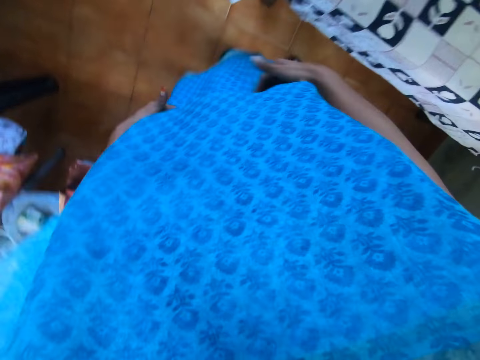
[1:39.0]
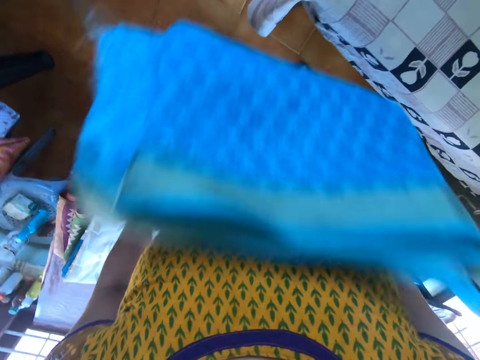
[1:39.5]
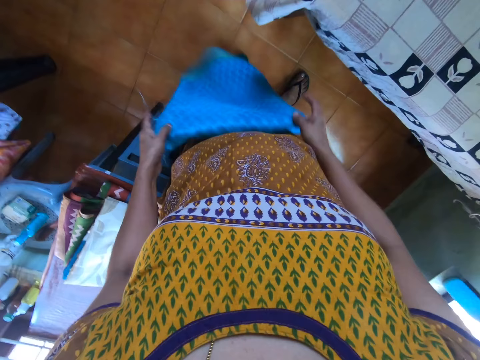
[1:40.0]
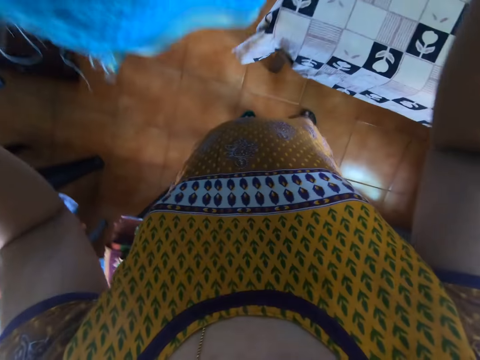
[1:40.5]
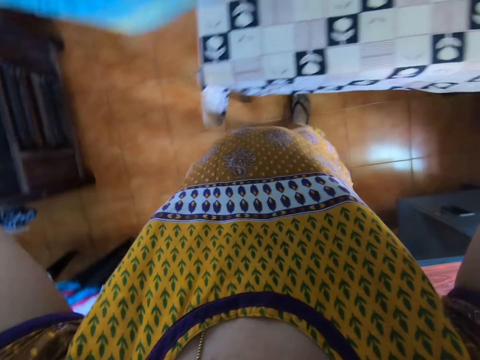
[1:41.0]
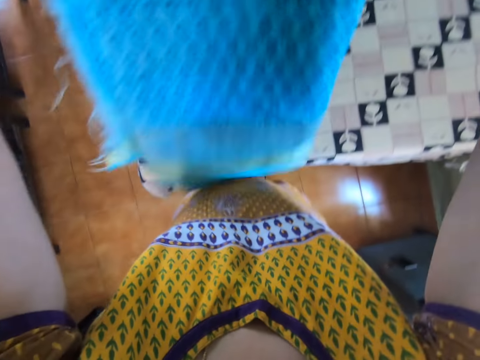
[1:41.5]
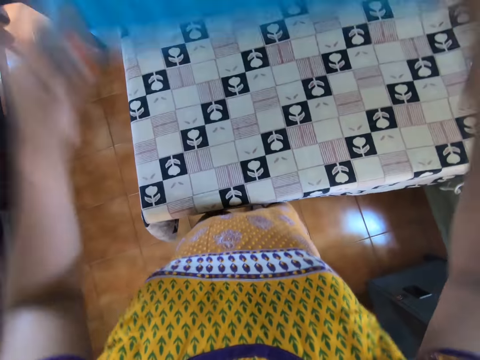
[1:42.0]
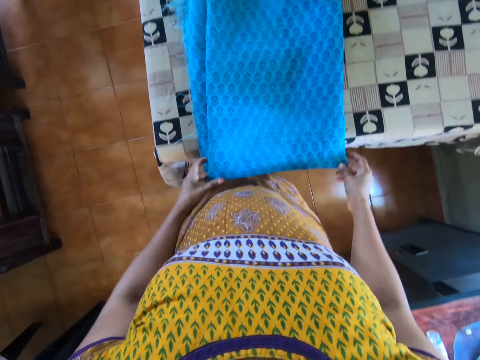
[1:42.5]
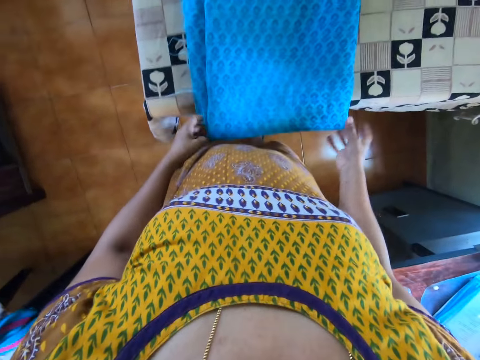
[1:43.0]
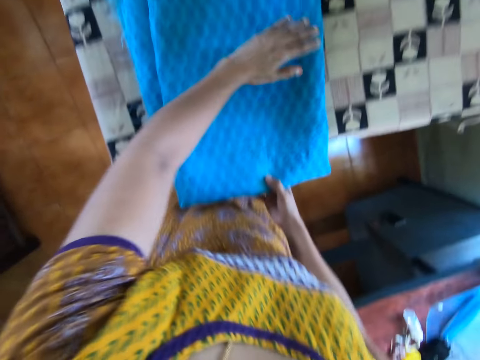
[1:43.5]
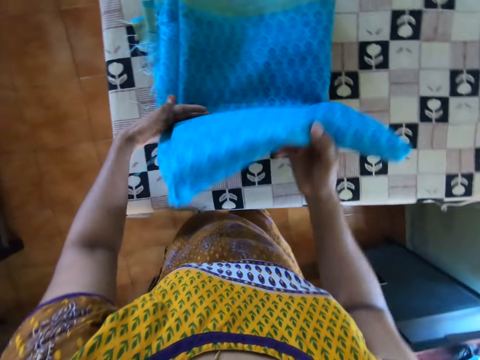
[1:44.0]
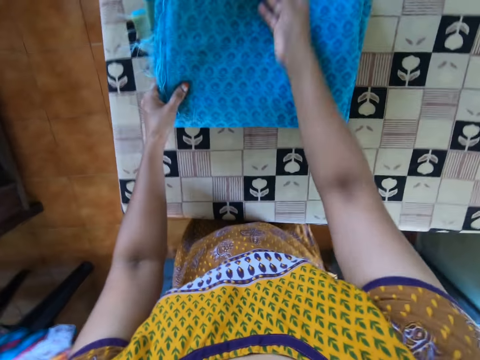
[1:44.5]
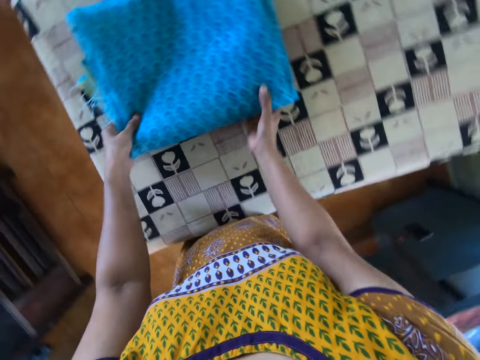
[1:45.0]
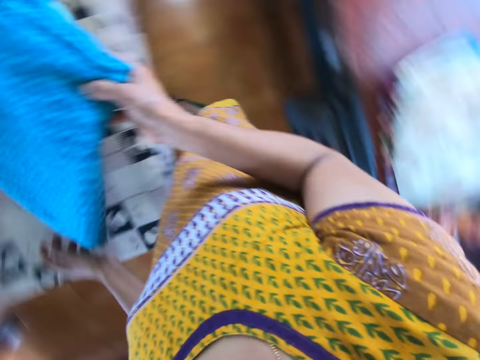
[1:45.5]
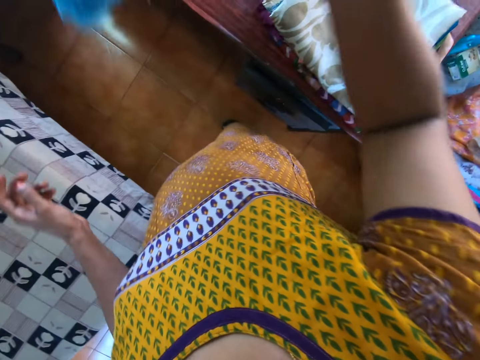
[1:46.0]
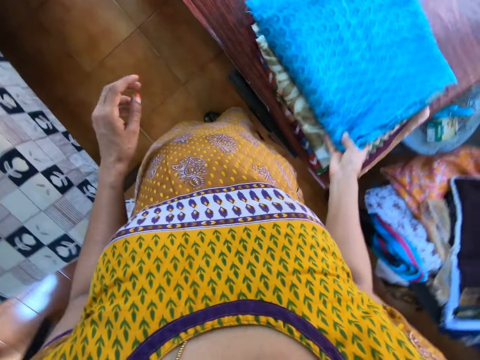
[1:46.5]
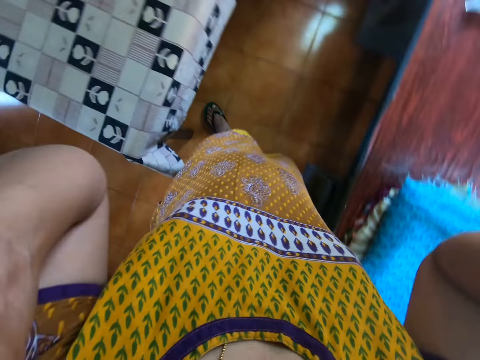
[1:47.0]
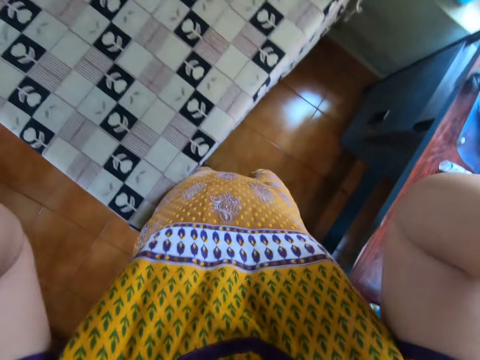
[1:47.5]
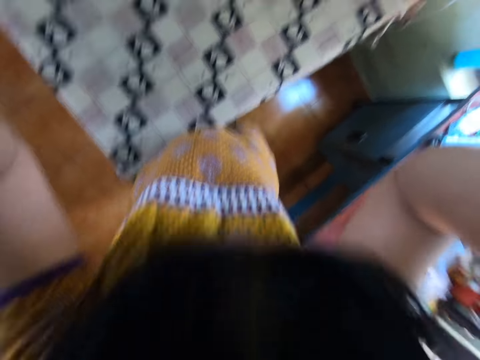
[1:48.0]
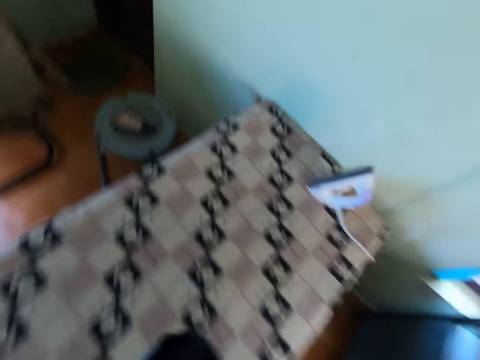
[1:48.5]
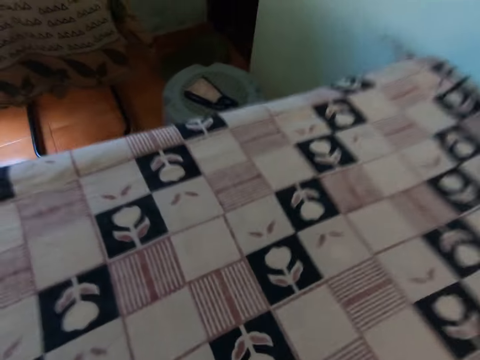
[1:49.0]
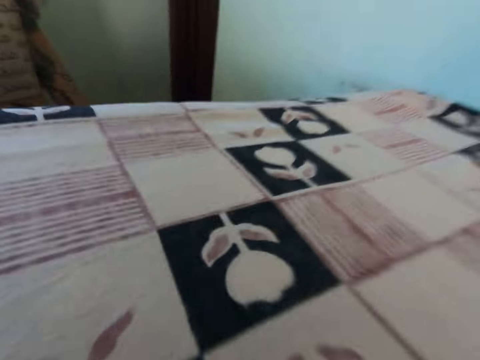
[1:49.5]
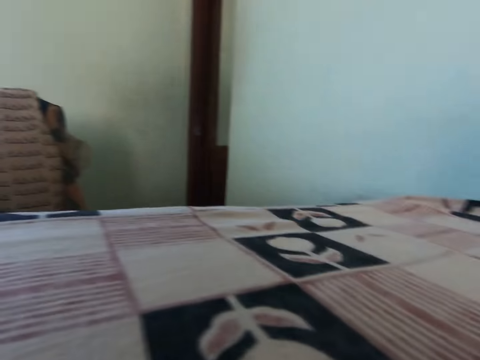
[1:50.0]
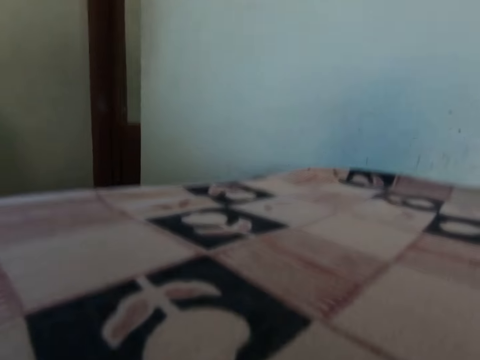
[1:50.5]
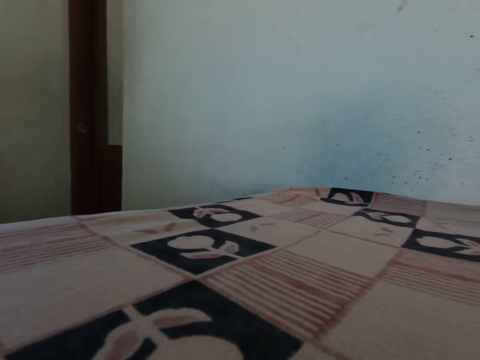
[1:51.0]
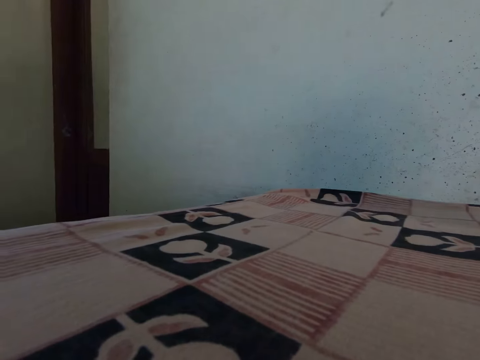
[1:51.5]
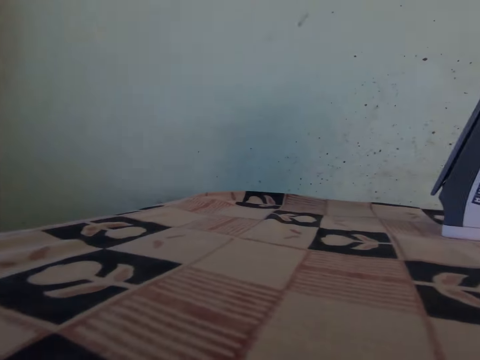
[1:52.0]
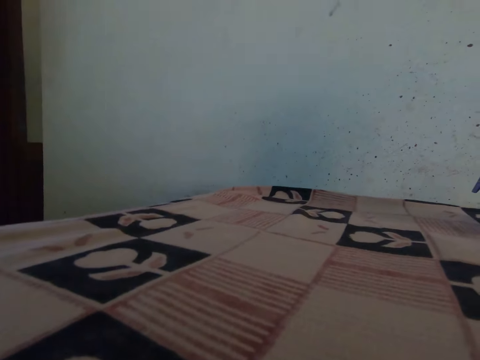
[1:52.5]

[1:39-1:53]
The camera wearer drops the fabric on the ironing board with both hands. She folds the fabric on the ironing board with both hands. She picks the fabric from the ironing board with her right hand. She drops the fabric on a fabric on a table with her right hand. She adjusts the camera on her head with both hands.

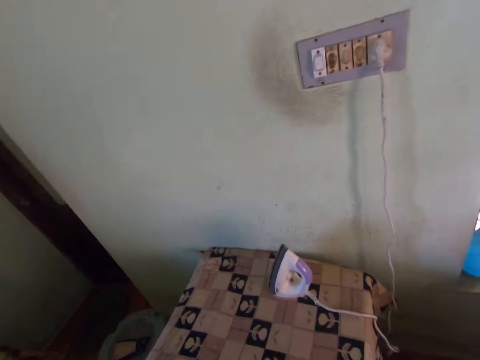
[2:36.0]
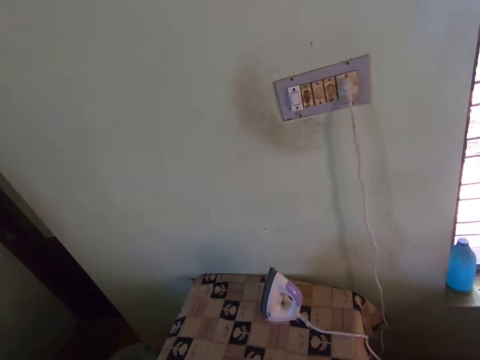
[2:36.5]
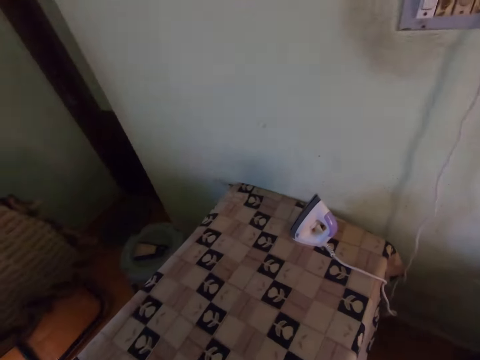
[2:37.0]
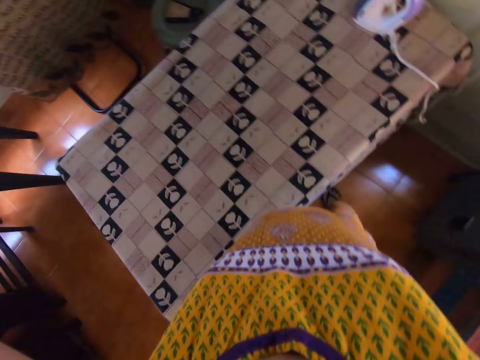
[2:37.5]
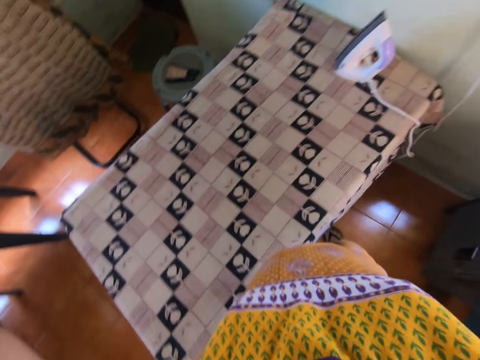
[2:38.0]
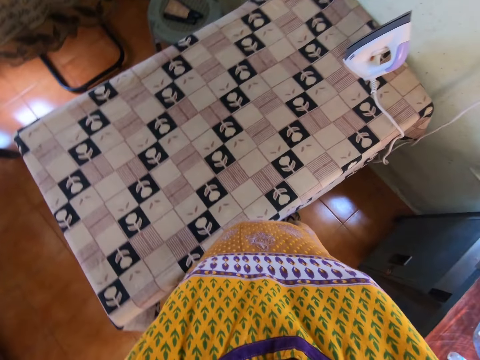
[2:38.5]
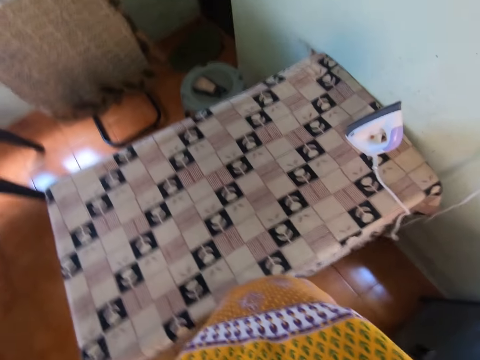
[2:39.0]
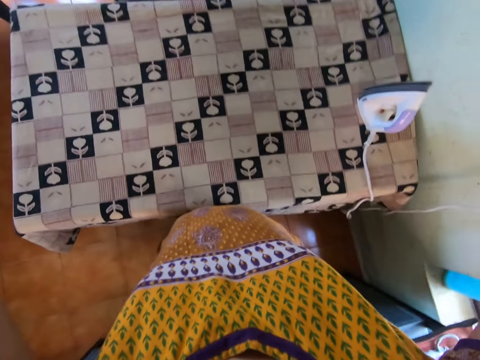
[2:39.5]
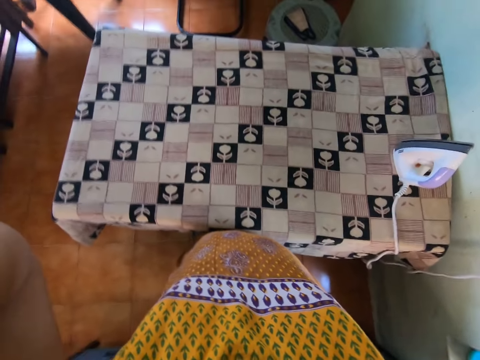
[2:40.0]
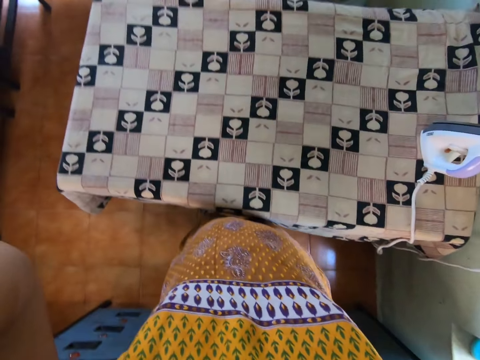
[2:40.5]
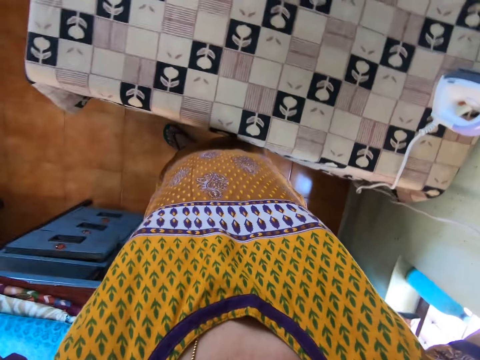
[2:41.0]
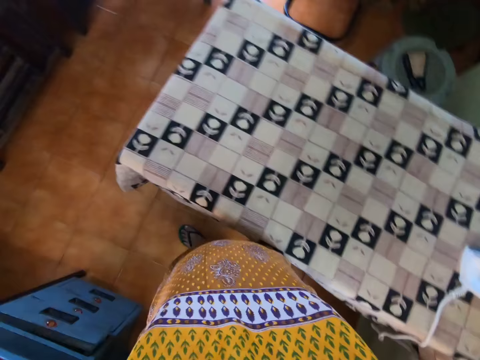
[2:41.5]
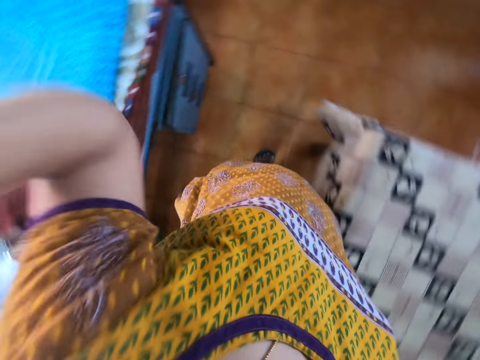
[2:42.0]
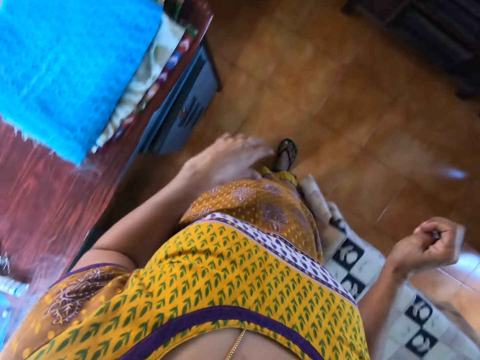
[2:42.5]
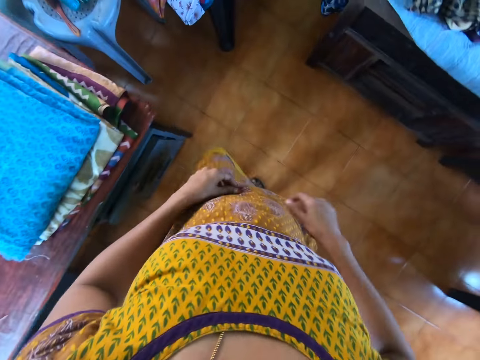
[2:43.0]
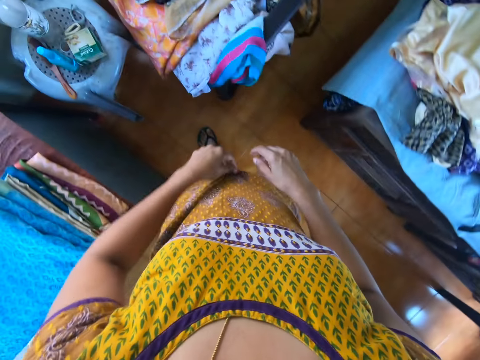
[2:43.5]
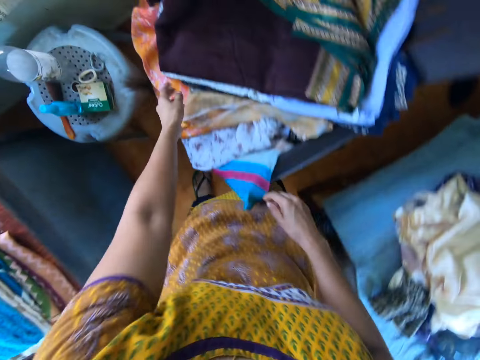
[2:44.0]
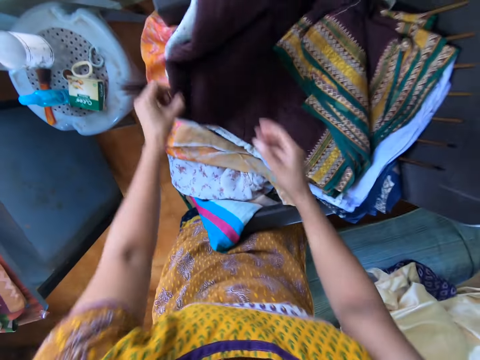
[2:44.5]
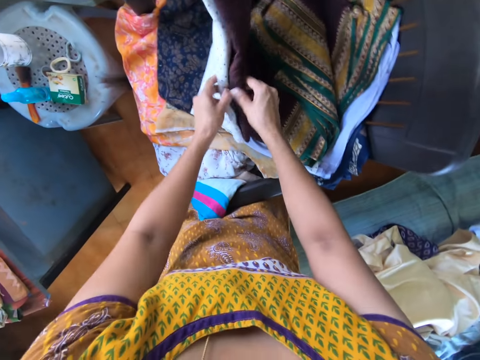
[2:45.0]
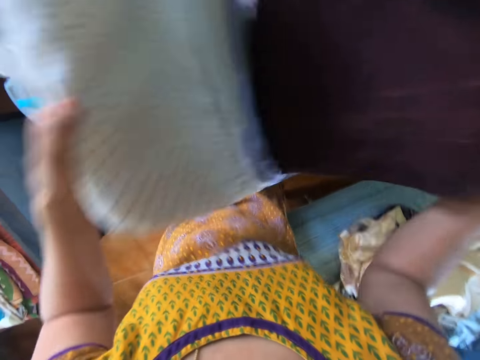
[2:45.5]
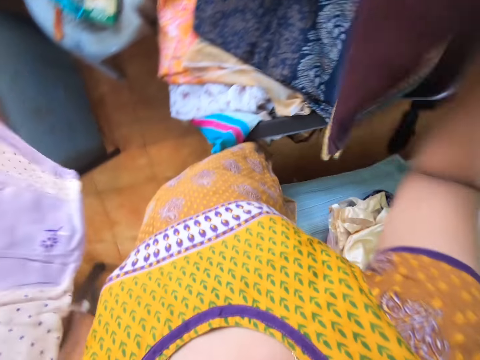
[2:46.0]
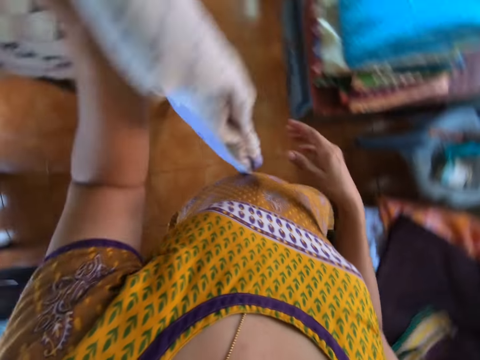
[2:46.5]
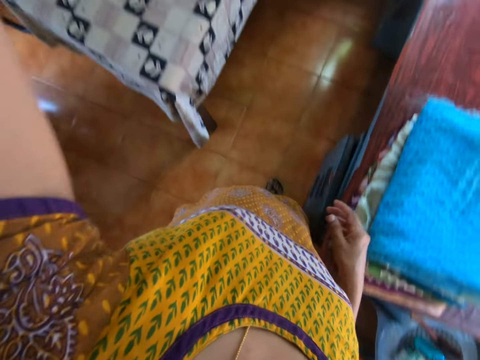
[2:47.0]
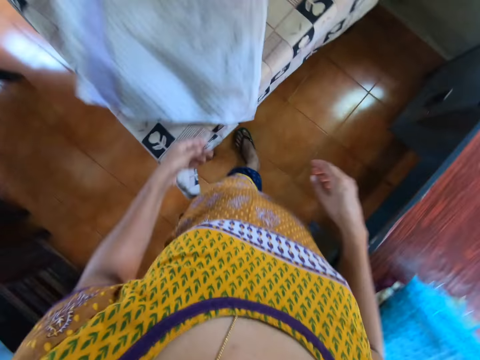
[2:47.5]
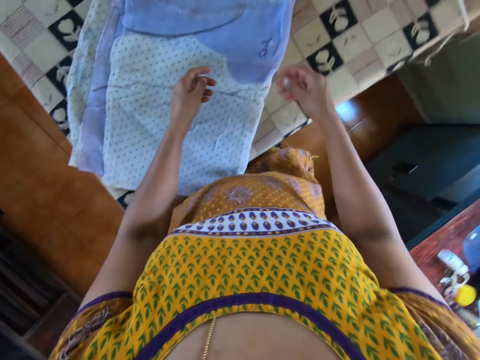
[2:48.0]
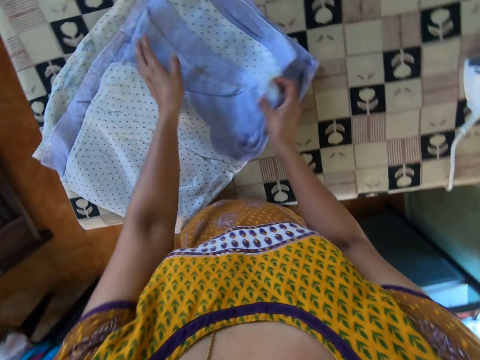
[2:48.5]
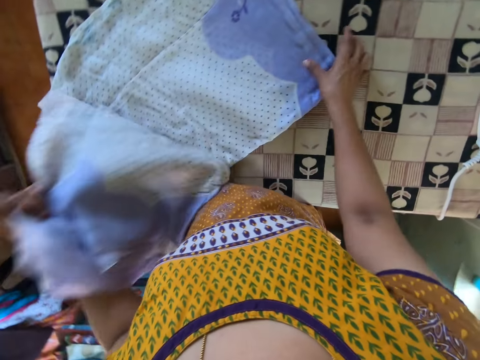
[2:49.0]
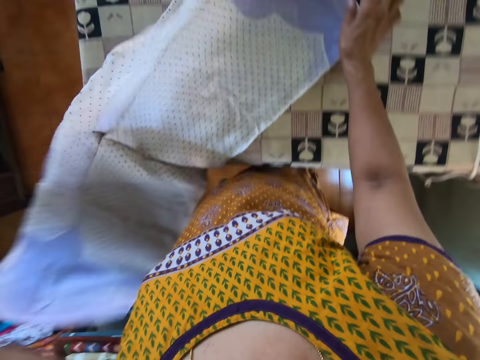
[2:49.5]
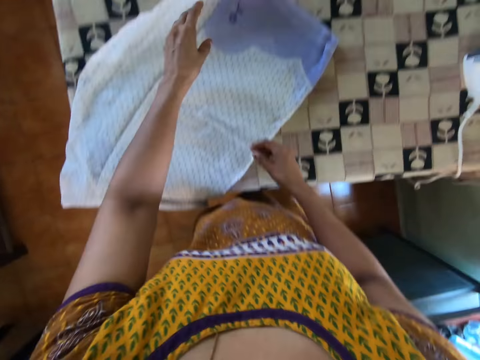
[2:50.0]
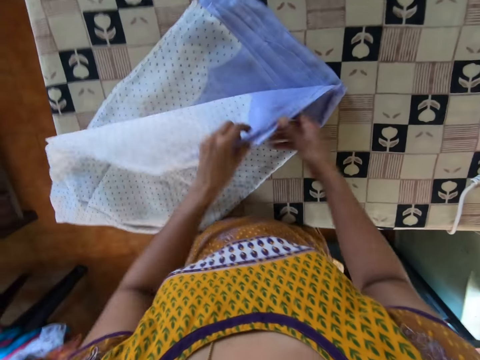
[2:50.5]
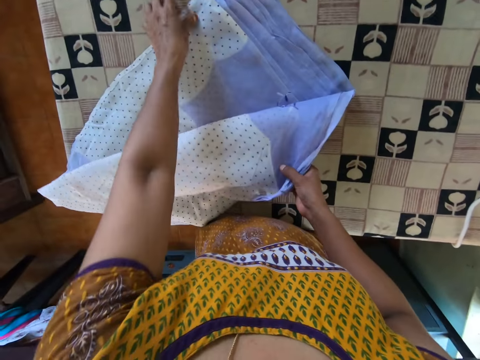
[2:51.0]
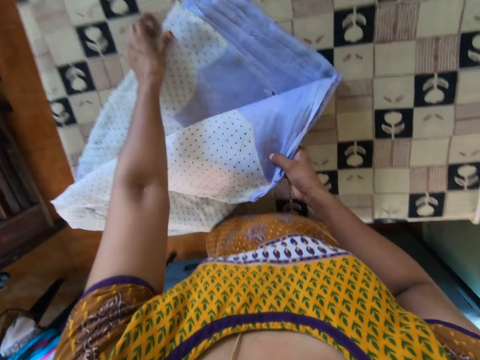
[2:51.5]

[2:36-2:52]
The camera wearer adjusts the camera on her head with both hands. She walks on the floor. She adjusts her gown with both hands. She holds some fabrics on a chair with her left hand. She takes the fabric from her left hand with her right hand. She picks the fabric from the chair with her left hand. She picks the fabric from the chair with her right hand. She drops the fabric on the chair with her right hand. She drops the fabric on the ironing board with her left hand. She adjusts the fabric on the ironing board with both hands. She spreads the piece of cloth on the table.
